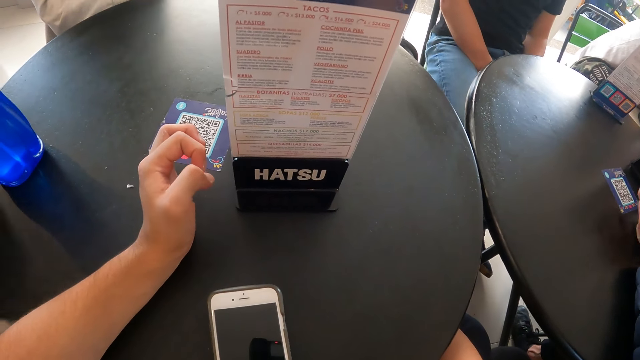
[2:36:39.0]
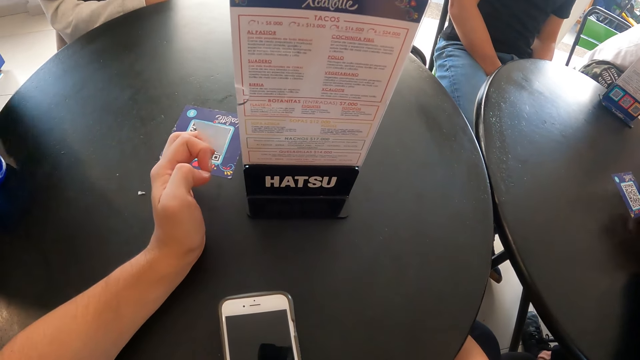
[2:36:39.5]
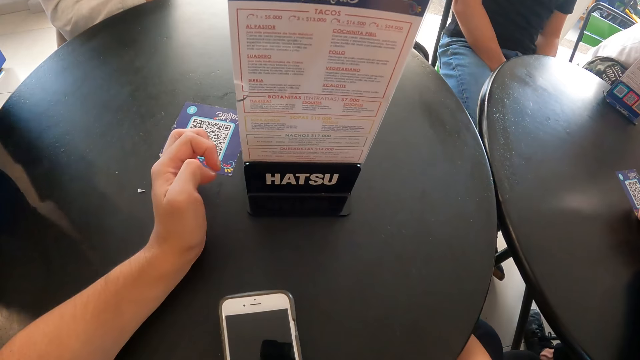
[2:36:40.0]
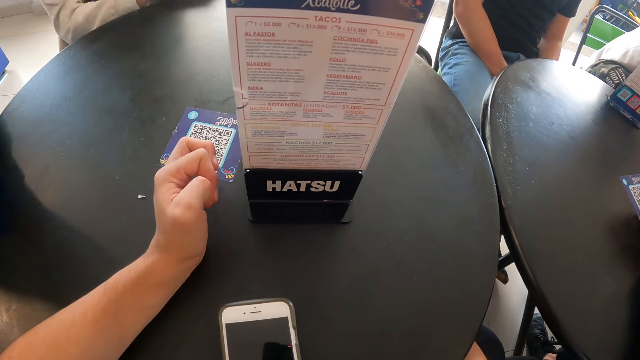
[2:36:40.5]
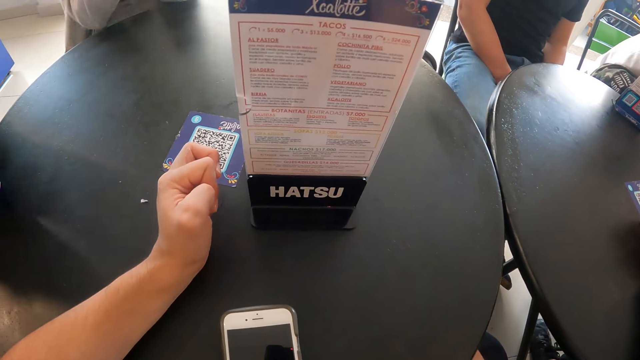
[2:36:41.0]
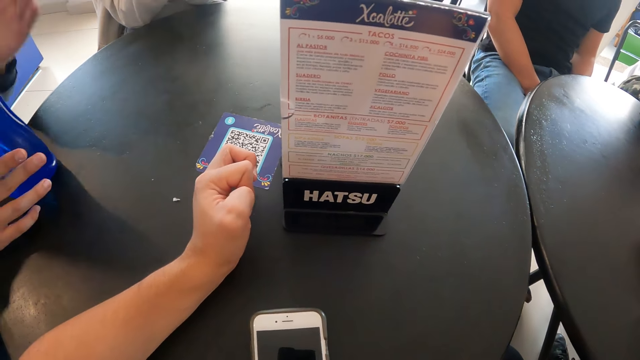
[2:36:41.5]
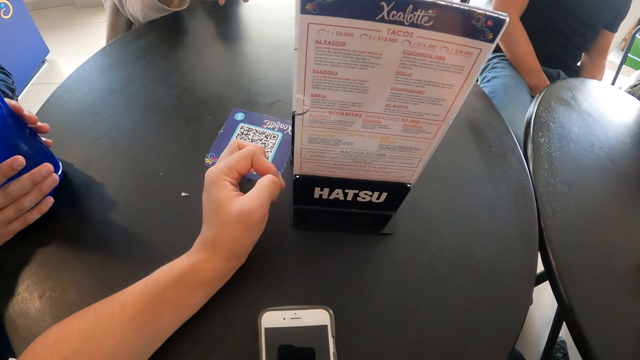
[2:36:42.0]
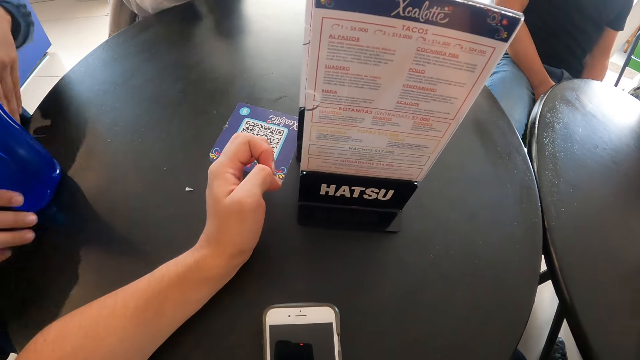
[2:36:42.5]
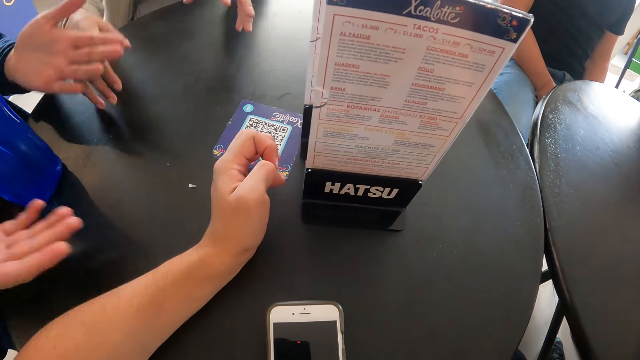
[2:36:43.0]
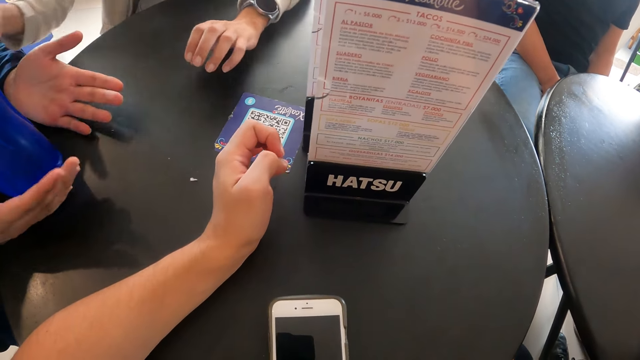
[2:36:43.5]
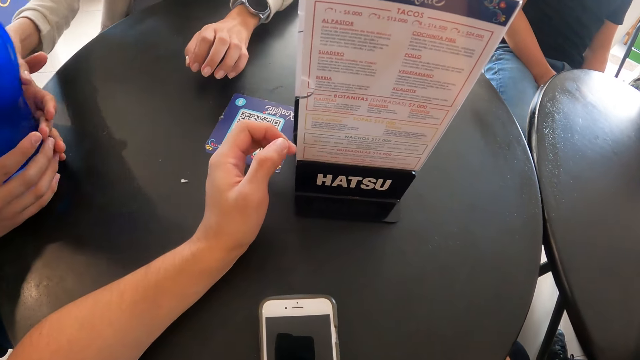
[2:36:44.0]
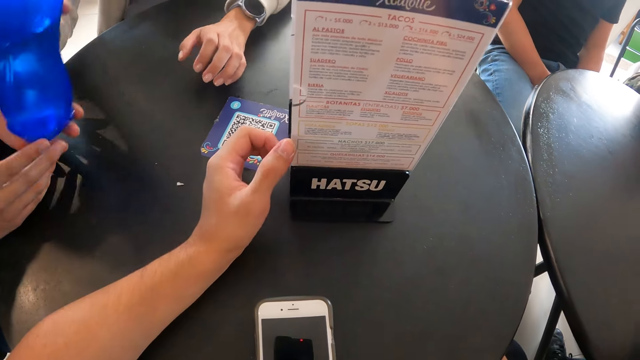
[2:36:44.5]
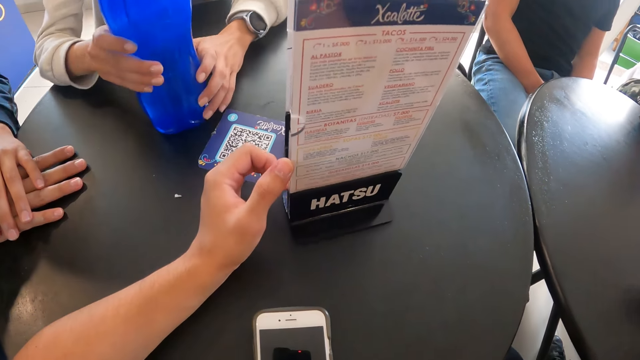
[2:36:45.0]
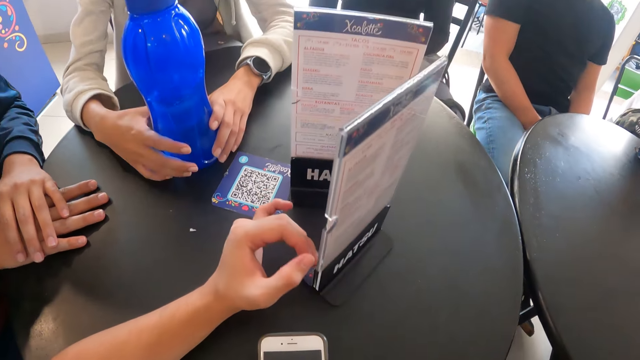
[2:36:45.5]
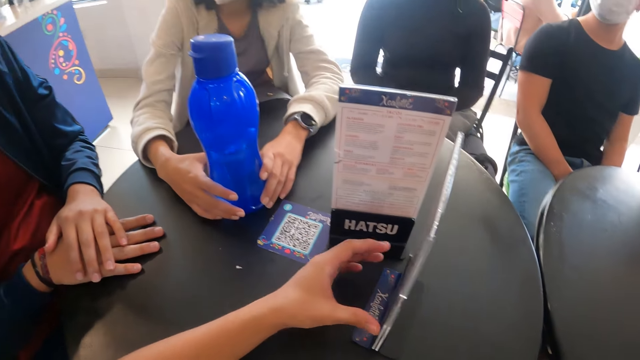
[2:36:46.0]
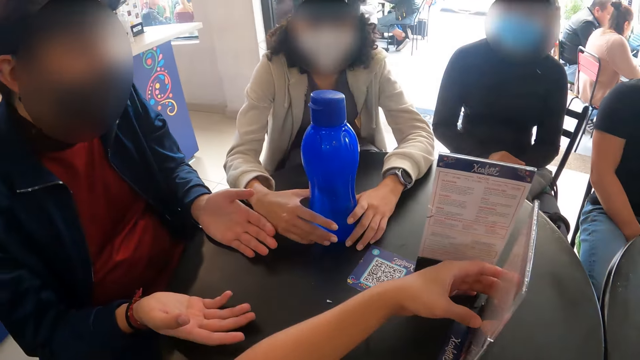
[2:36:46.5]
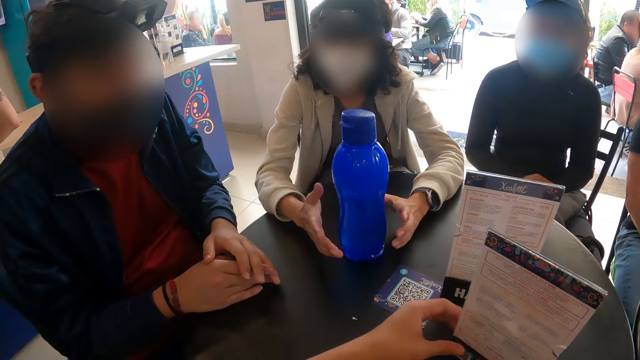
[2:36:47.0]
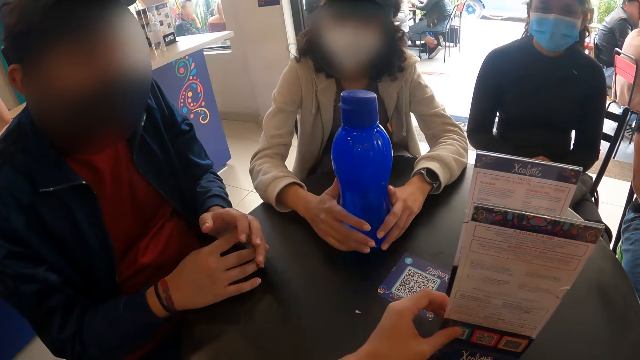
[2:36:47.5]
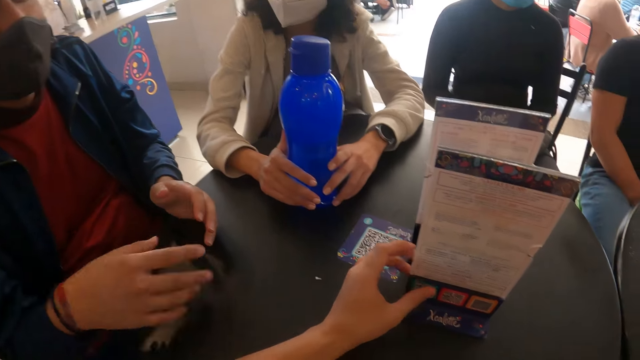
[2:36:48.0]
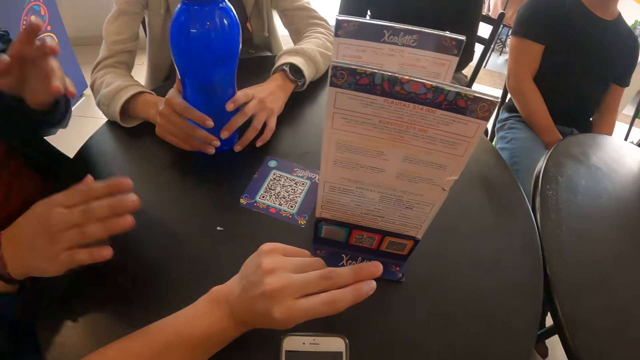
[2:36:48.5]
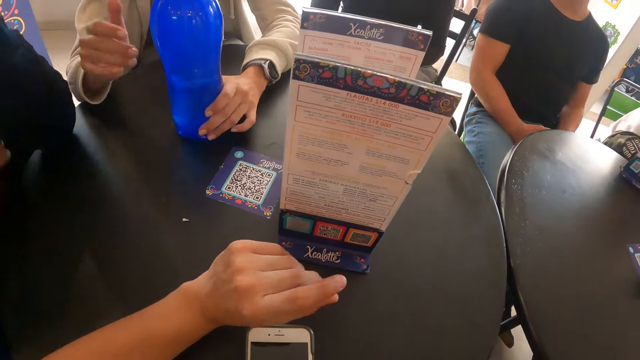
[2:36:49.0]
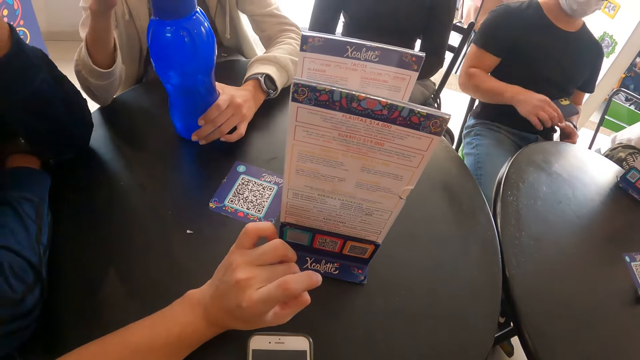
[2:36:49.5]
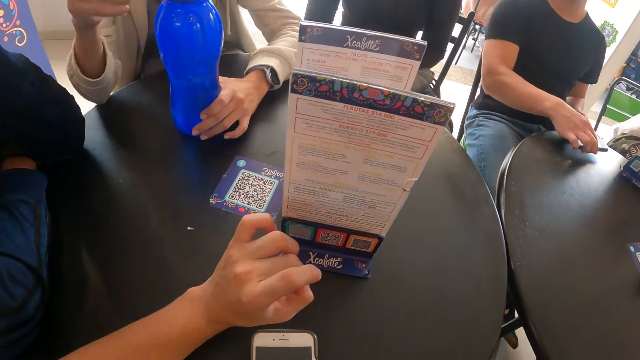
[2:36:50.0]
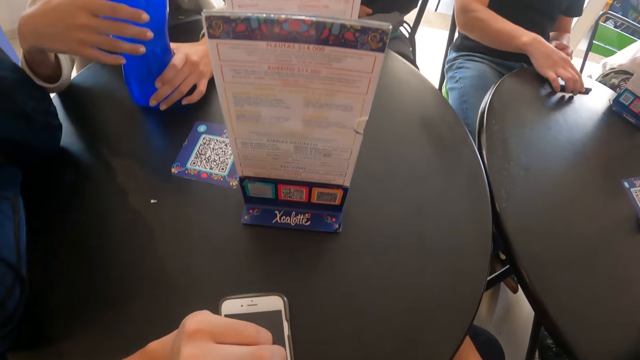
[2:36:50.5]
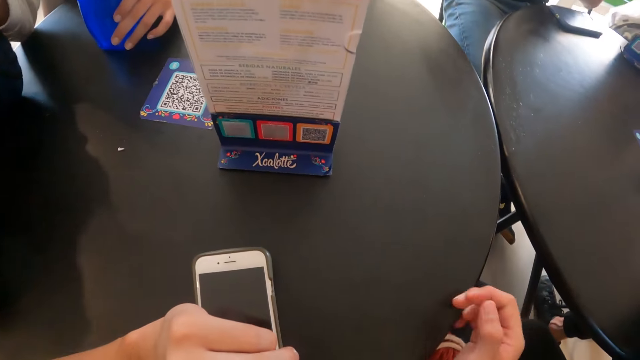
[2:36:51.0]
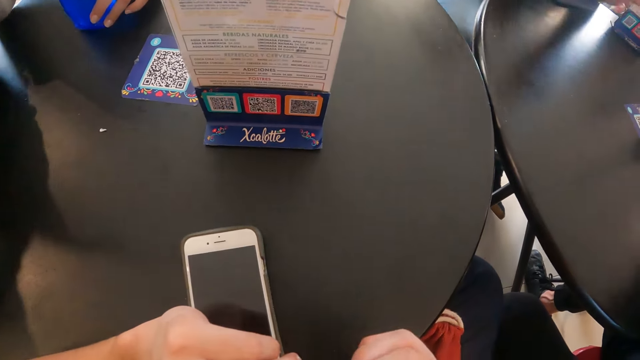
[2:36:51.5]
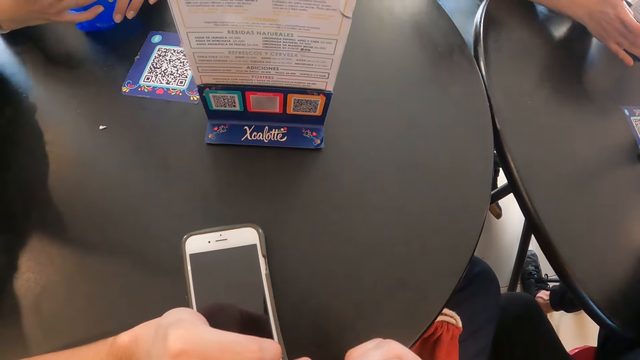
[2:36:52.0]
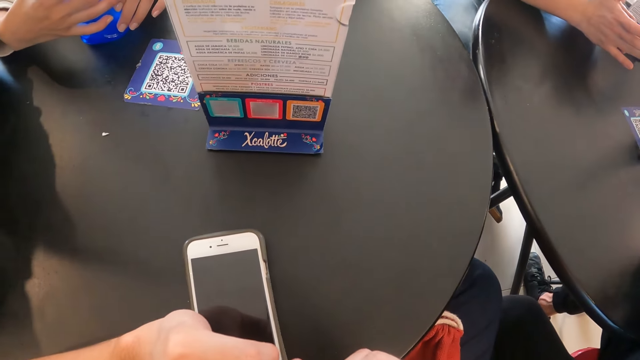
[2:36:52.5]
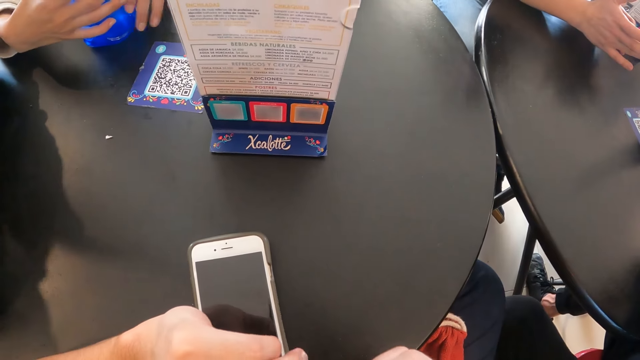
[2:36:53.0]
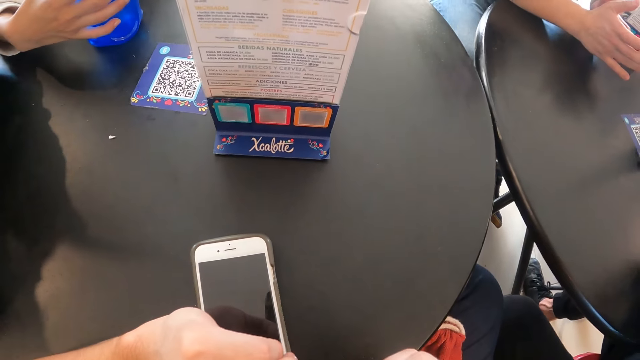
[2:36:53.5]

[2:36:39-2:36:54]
The man converses with the woman. The woman takes the man's water bottle with her right hand. The camera wearer turns the menu on the table with her left hand. Another man drops the phone in his right hand on the table.

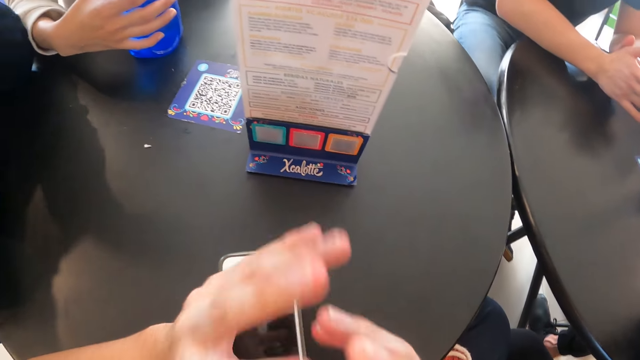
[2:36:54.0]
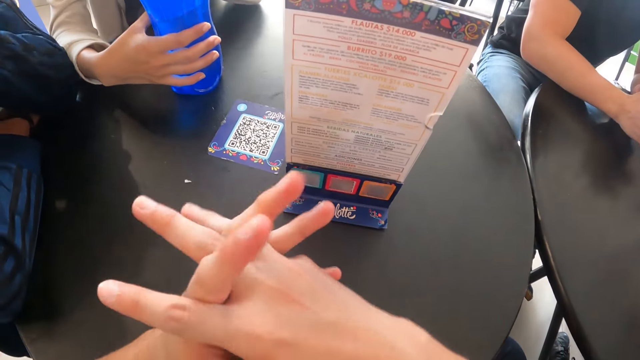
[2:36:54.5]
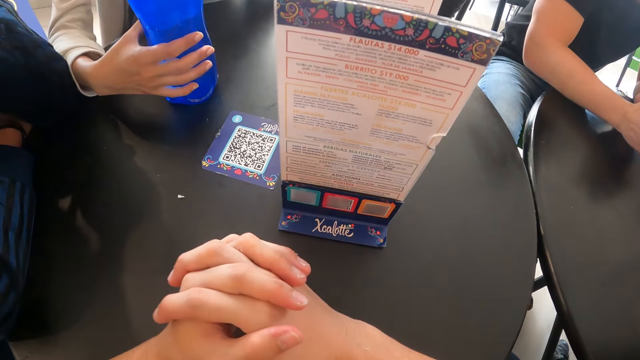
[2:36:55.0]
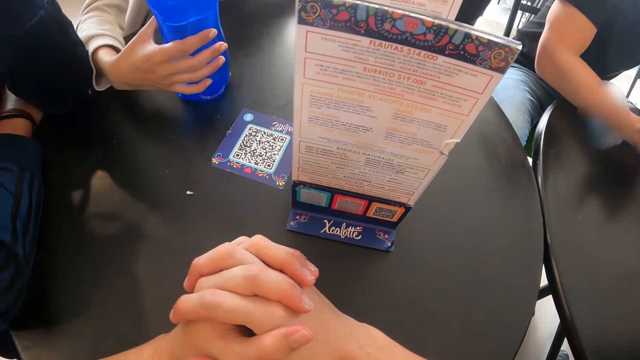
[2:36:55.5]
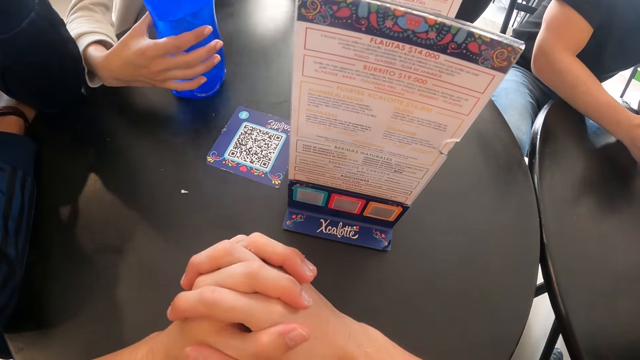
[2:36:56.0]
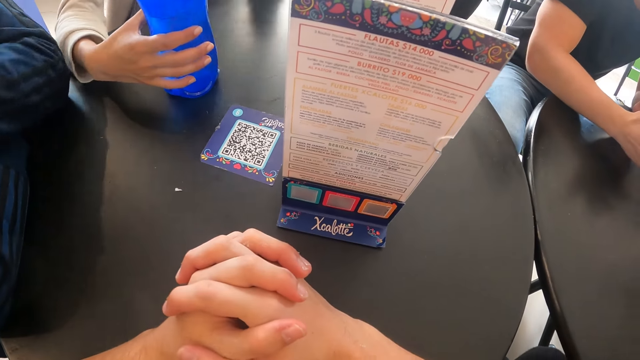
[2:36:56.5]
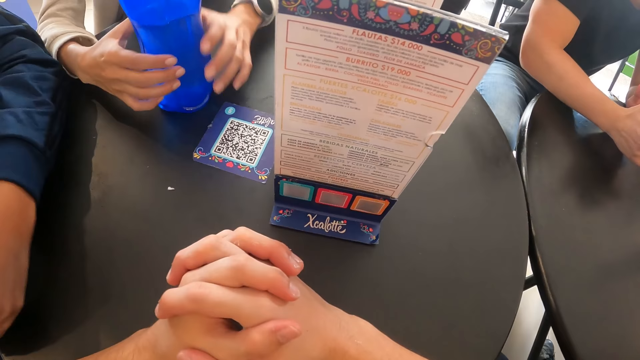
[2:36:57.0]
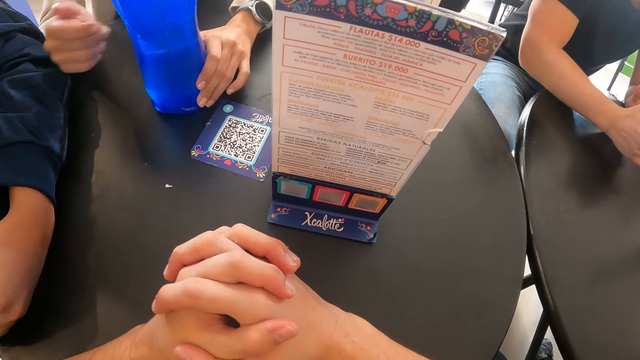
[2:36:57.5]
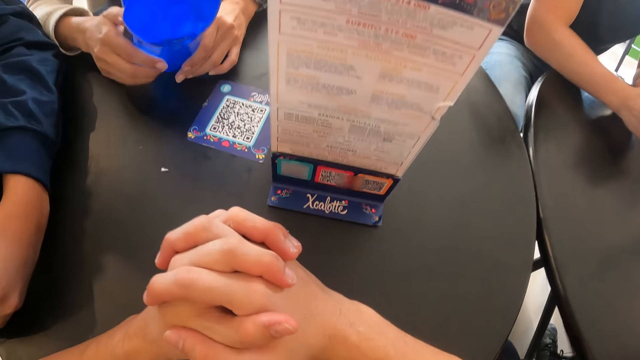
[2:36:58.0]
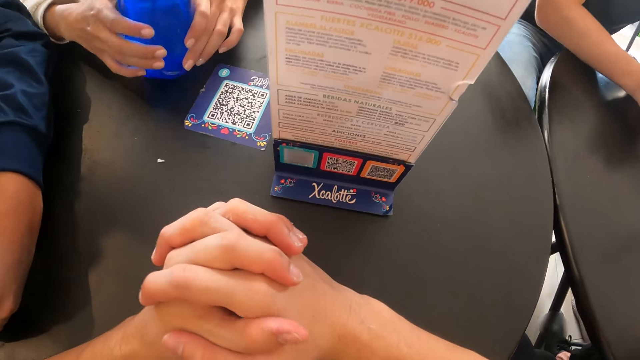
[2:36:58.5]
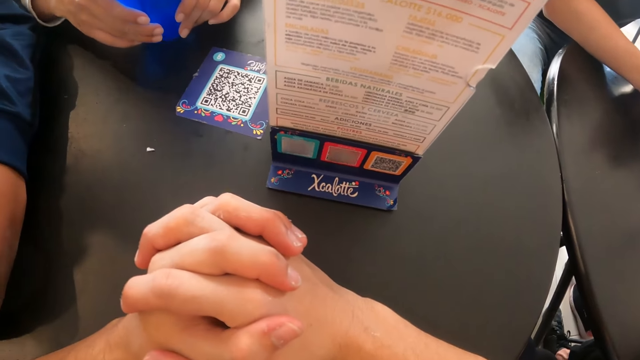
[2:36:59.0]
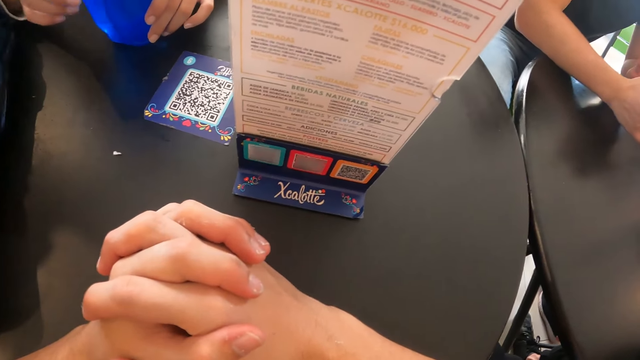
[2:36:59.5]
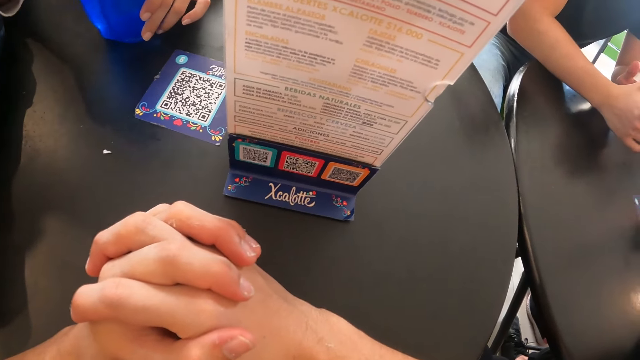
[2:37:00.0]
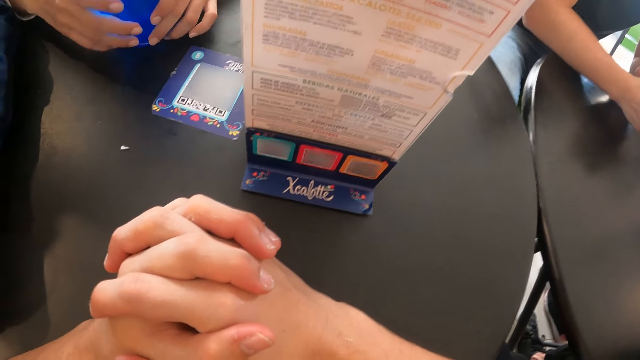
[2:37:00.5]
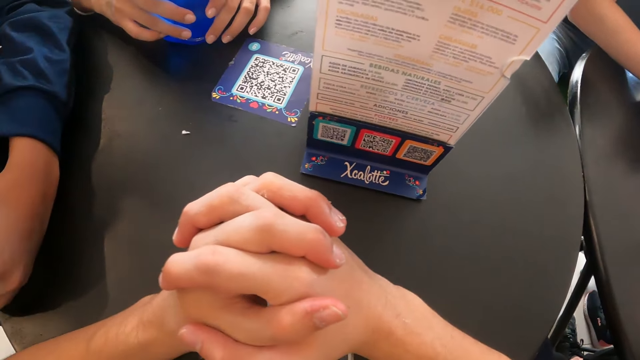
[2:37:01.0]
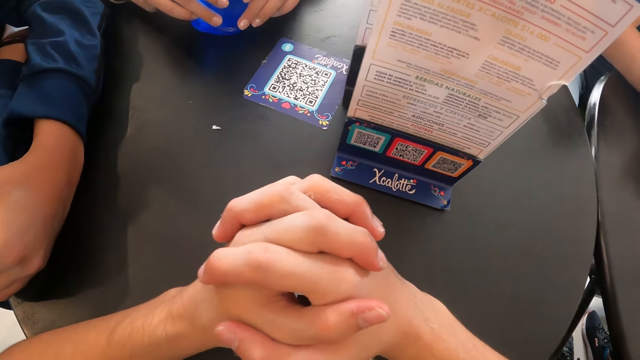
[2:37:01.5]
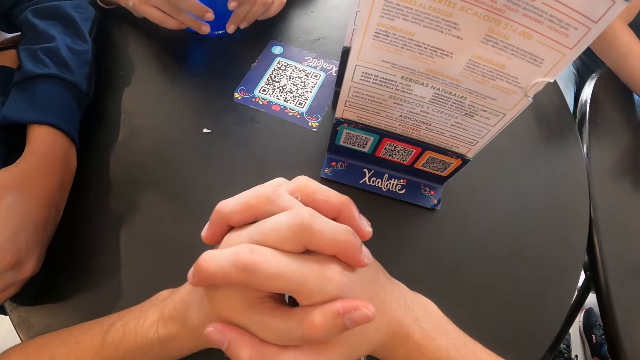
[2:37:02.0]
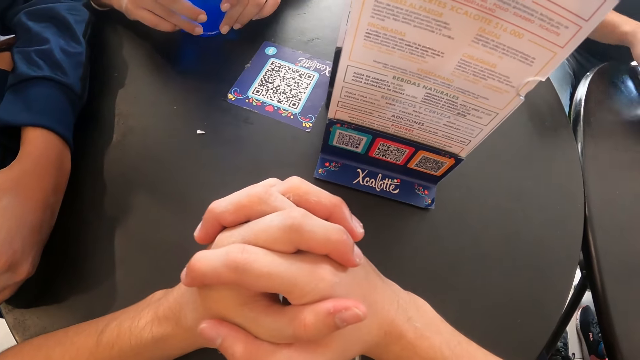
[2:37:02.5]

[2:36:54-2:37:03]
The woman converses with the group of people at the table.
